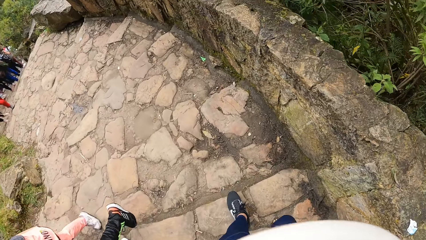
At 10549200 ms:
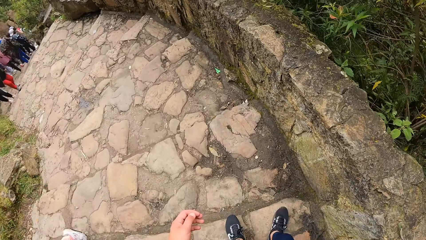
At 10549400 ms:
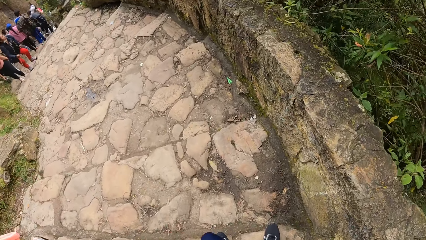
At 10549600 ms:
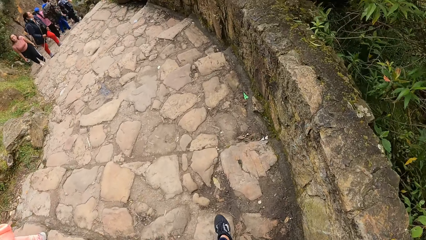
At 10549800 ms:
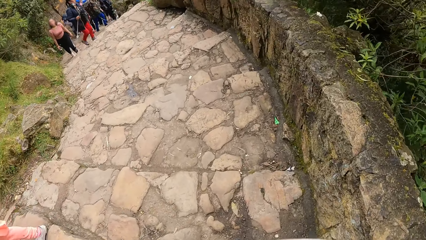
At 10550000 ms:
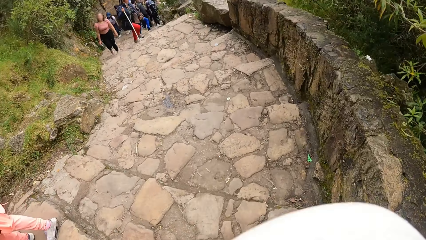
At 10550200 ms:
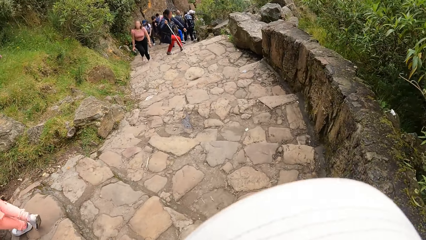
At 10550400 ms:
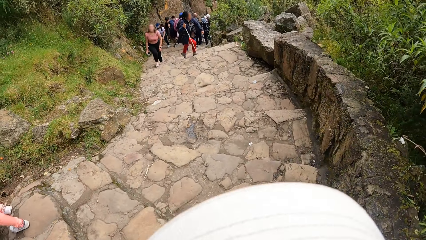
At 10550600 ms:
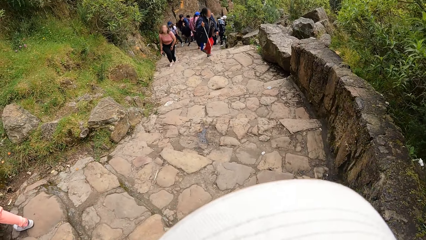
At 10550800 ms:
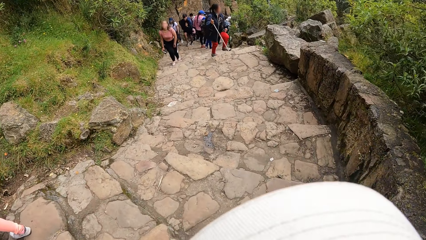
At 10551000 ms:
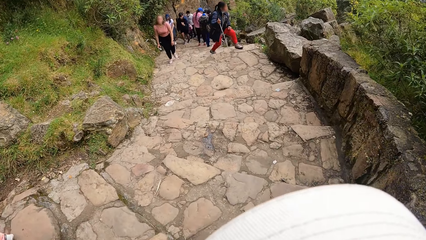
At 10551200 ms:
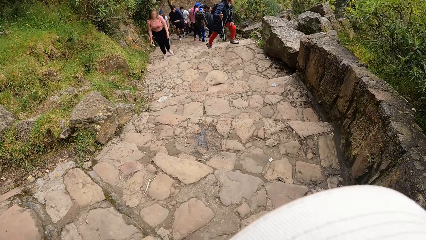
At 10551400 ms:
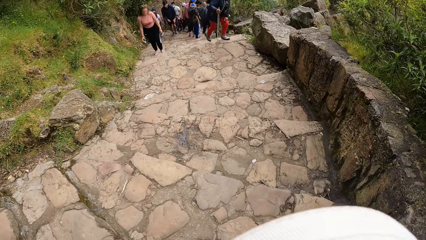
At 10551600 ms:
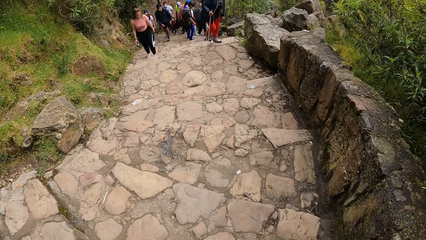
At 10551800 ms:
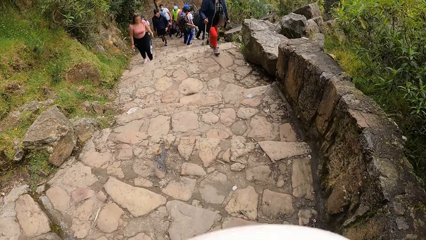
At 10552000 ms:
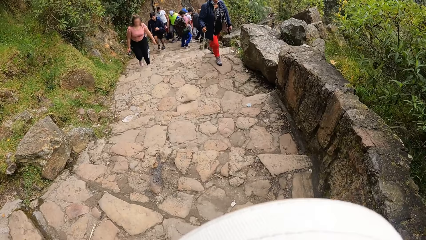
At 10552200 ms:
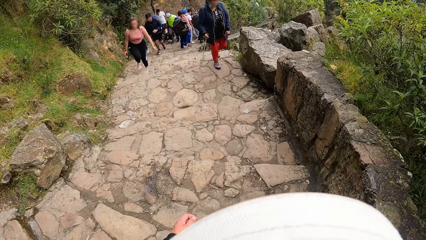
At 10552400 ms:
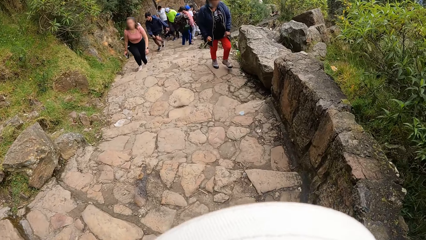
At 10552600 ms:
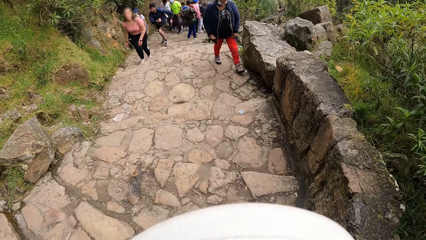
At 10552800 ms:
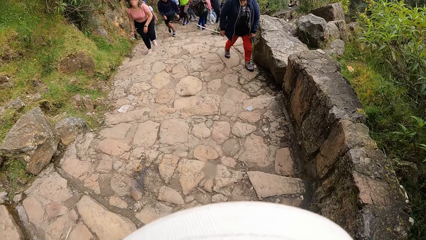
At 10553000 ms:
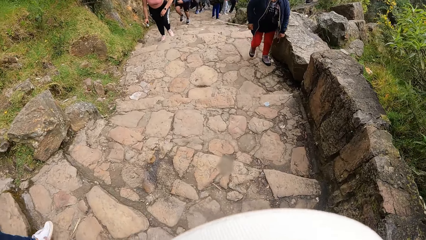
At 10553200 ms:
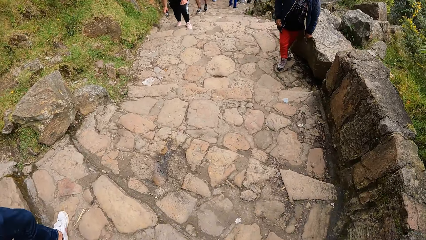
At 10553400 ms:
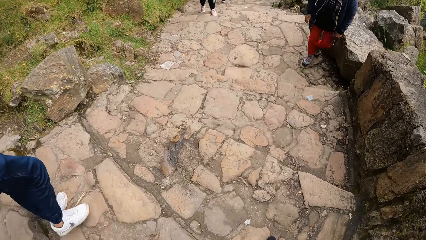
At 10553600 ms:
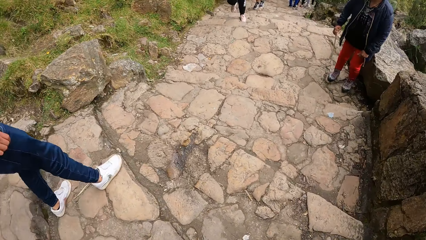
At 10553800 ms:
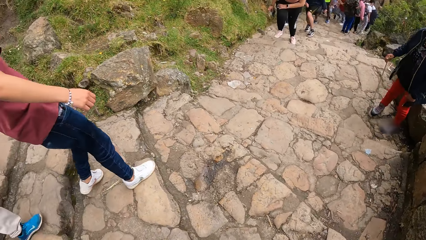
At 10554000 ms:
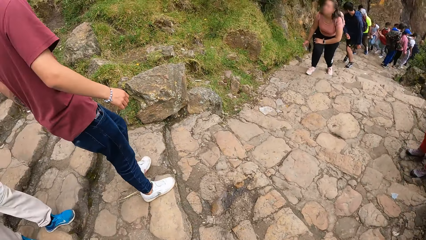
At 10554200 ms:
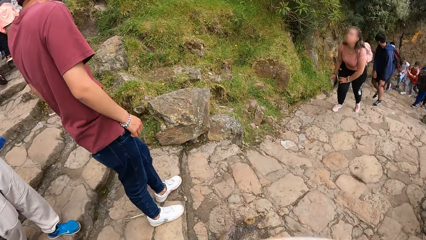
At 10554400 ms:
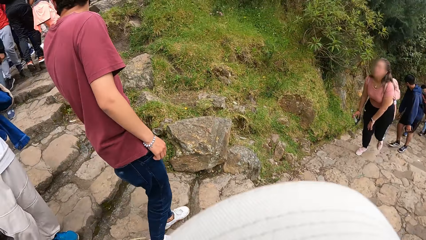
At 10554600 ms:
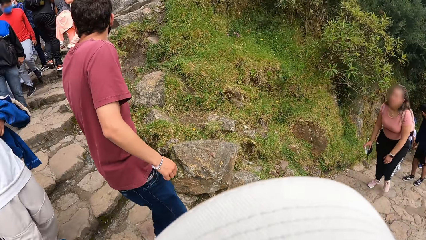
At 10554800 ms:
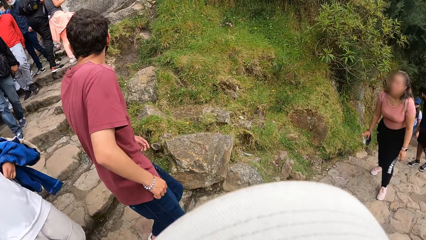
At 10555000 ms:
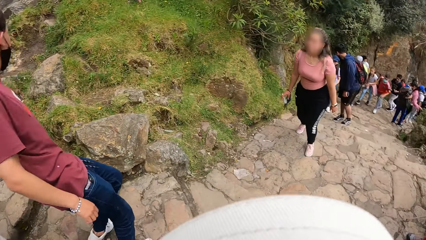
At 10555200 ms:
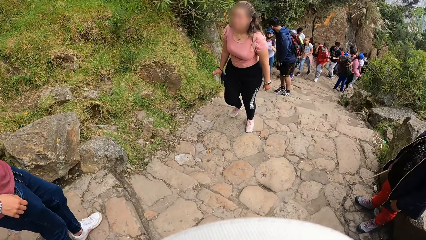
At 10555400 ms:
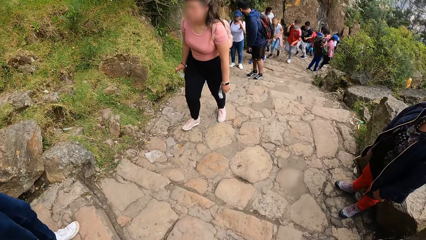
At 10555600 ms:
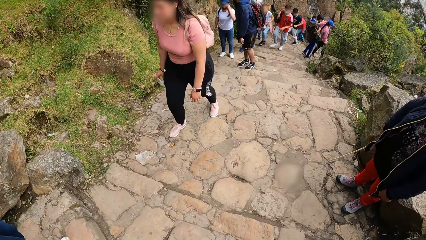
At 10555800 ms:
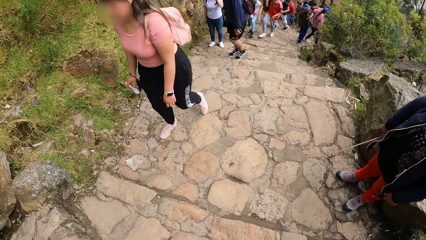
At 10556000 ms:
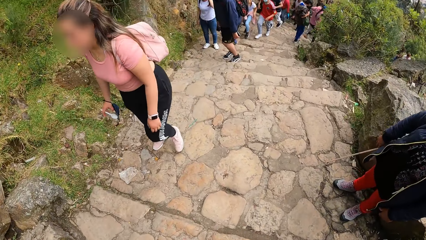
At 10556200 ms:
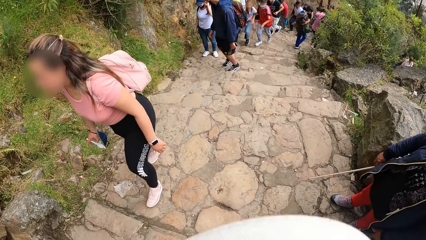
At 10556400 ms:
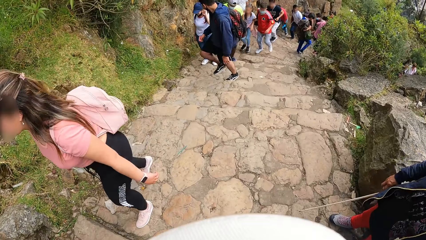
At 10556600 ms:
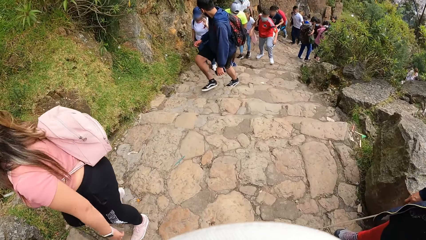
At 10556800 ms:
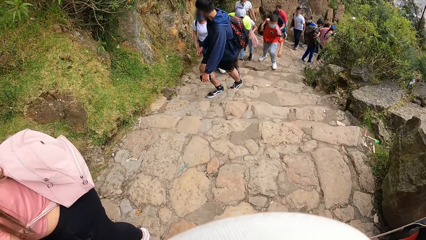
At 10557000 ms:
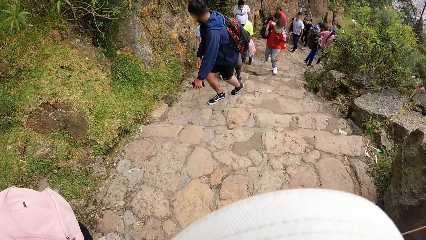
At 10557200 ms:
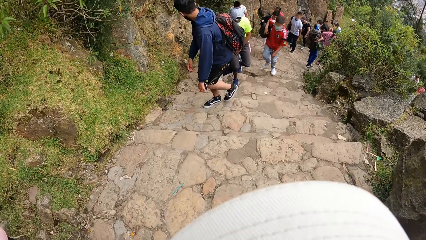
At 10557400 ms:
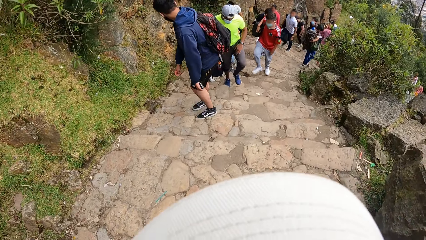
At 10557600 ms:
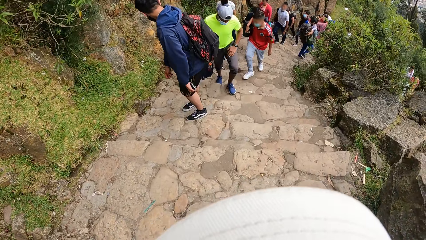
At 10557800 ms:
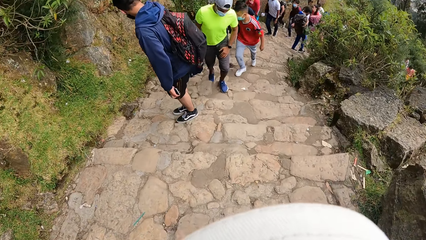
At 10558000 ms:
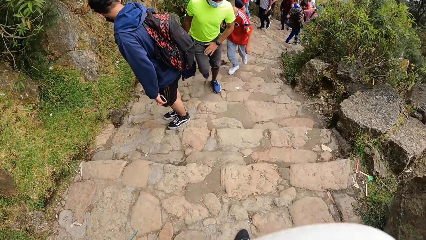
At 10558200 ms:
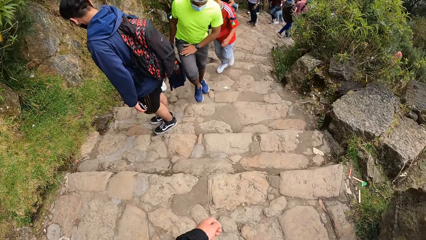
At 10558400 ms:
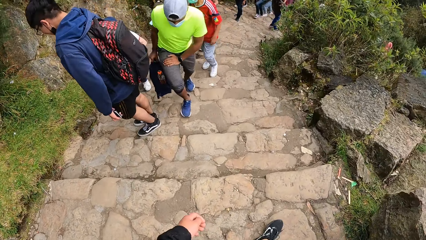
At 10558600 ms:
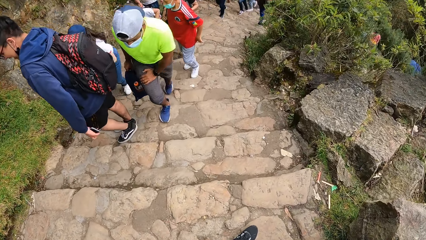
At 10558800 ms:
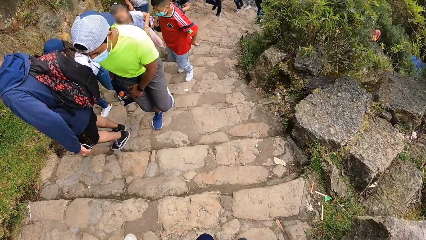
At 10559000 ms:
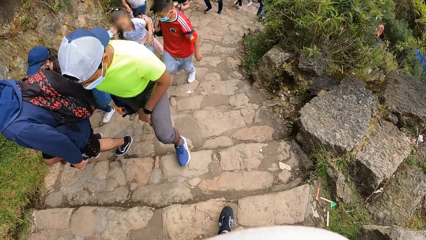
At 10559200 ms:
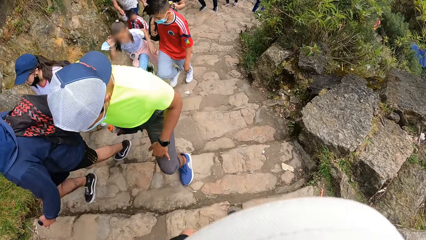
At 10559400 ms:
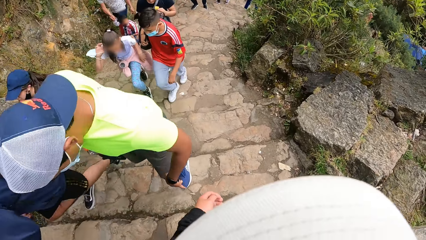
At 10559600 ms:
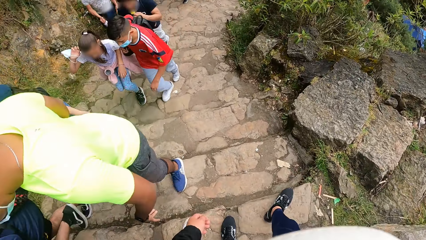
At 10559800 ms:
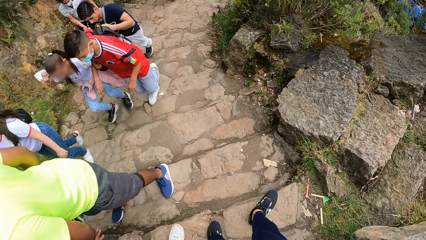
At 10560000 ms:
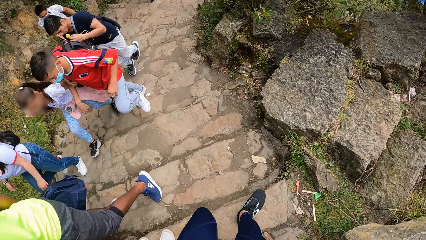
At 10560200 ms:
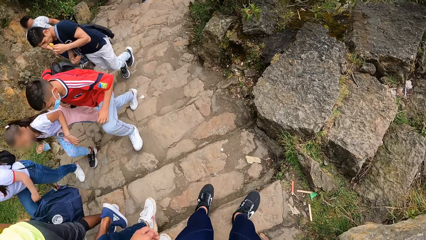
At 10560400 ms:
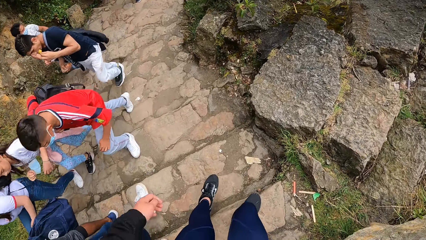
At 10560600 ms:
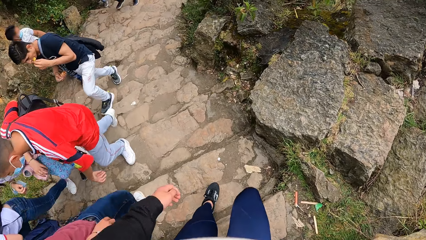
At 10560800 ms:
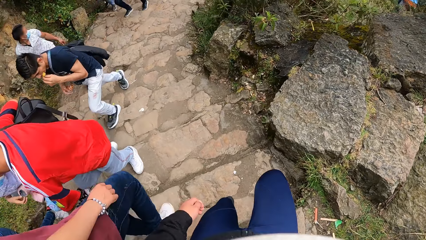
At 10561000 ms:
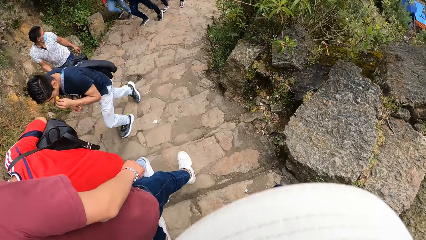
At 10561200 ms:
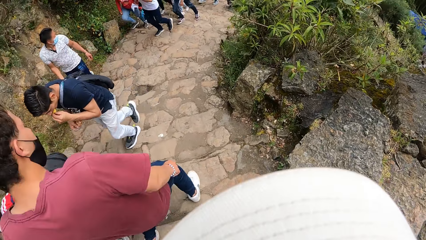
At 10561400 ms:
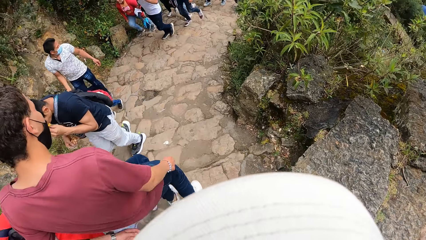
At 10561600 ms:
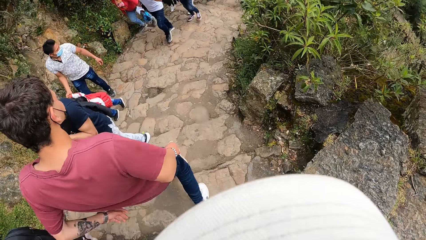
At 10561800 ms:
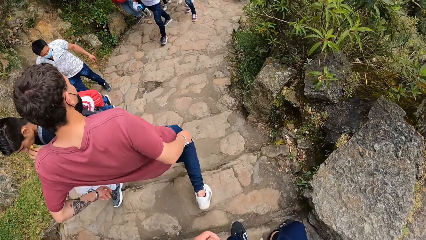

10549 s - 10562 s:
The camera wearer looks around the field. They walk down the stairs. They look back. They walk down the stairs.

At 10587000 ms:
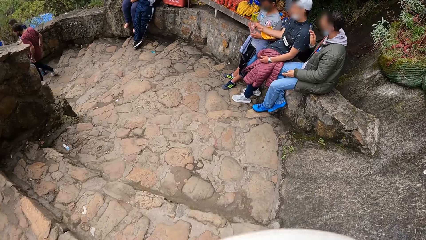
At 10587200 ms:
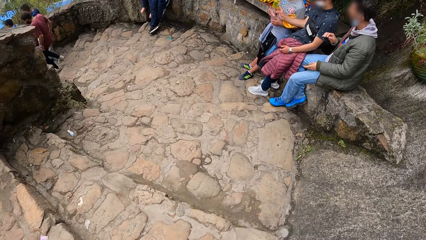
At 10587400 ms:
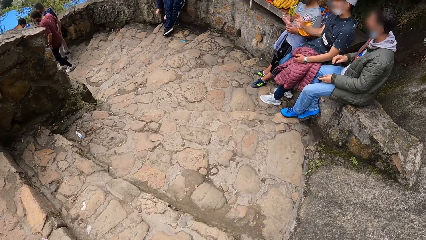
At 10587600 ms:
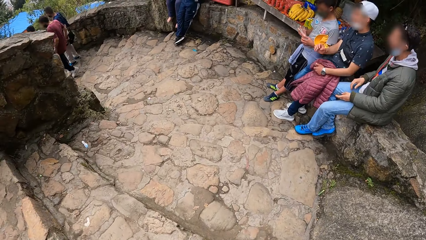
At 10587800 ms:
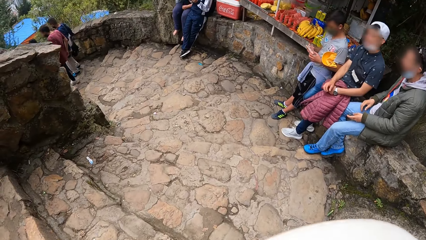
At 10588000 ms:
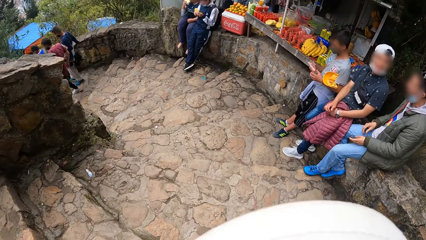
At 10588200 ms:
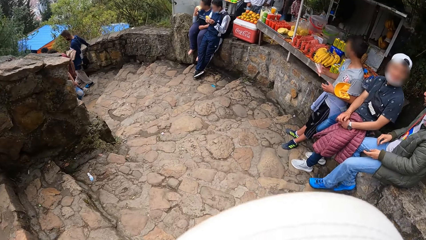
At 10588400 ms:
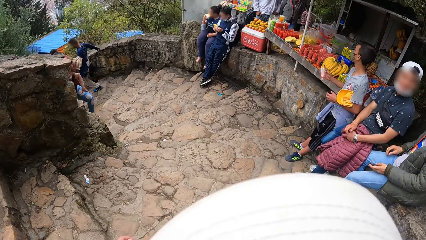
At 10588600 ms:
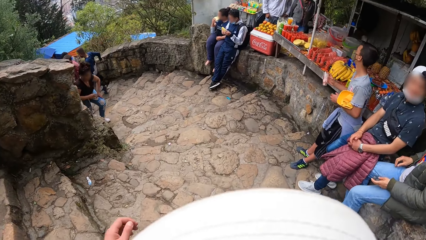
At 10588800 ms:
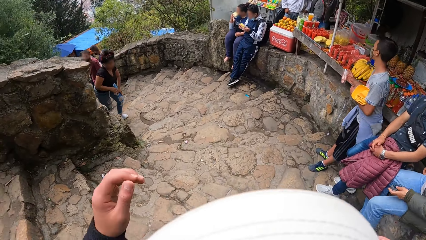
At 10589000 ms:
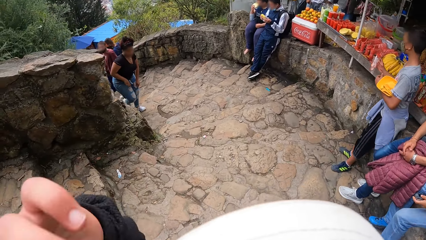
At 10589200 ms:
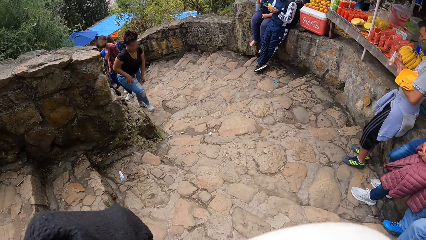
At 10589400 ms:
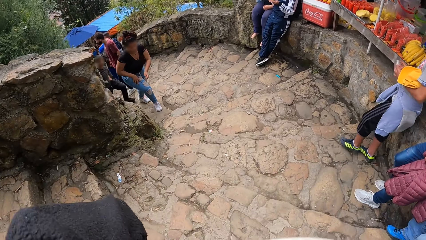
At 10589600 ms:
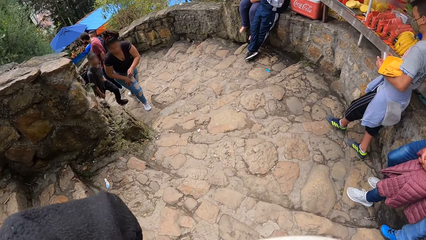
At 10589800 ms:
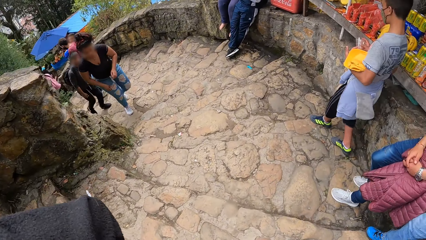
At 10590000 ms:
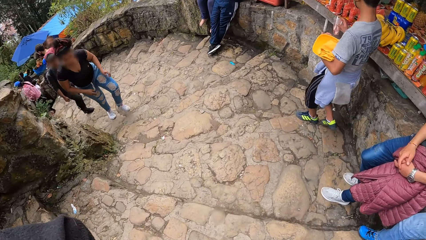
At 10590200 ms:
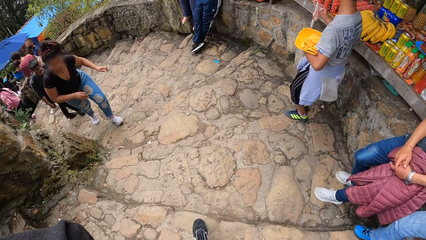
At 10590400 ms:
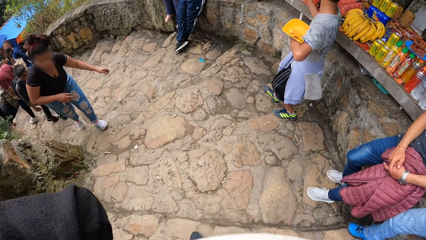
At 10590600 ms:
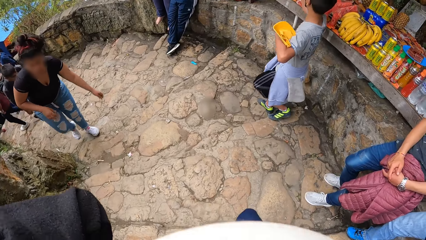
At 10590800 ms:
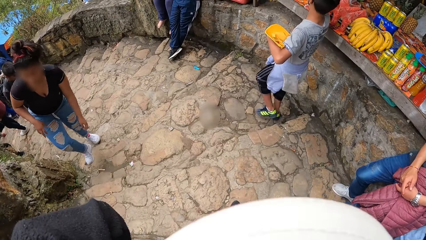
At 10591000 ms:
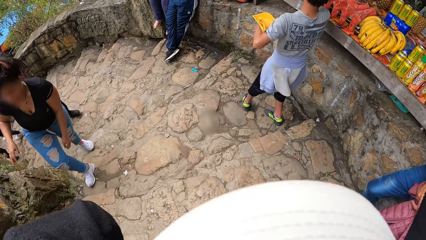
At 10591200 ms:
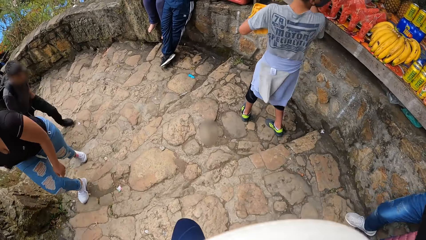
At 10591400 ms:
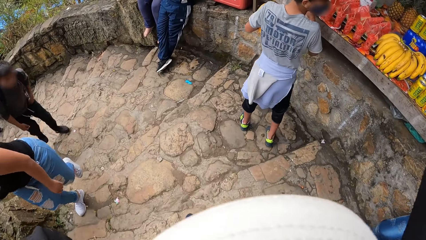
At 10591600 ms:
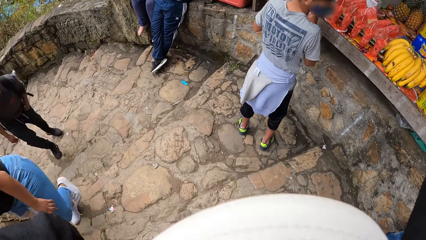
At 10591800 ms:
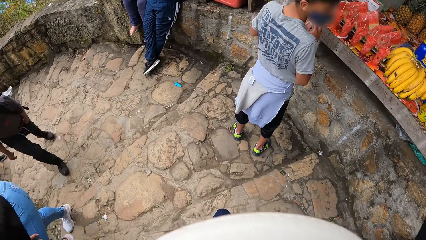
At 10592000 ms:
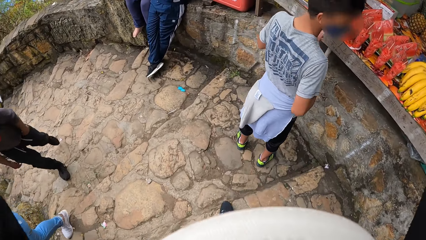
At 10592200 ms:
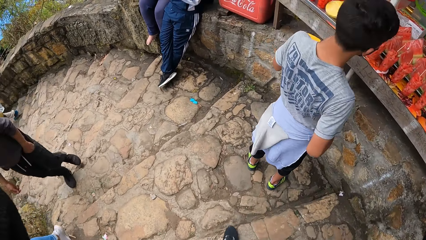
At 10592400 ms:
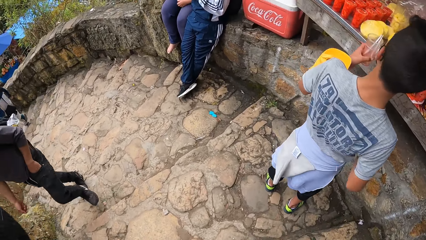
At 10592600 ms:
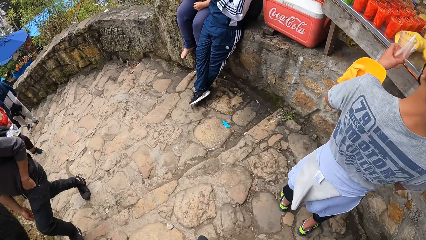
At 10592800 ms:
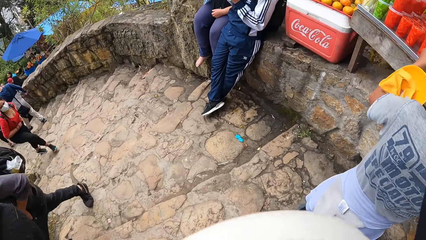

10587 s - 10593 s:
The camera wearer touches her face with both hands. She fixes the camera. She walks down the stairs.
